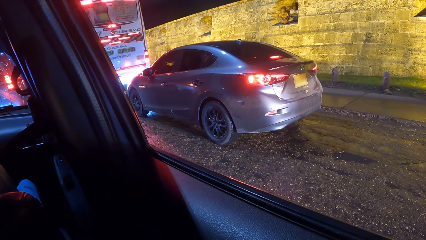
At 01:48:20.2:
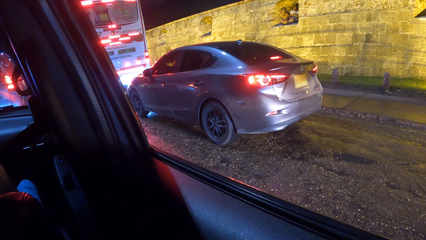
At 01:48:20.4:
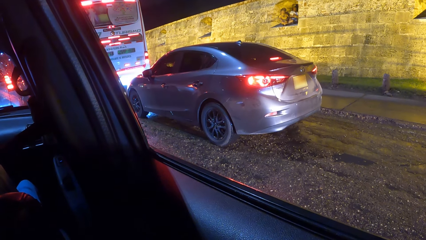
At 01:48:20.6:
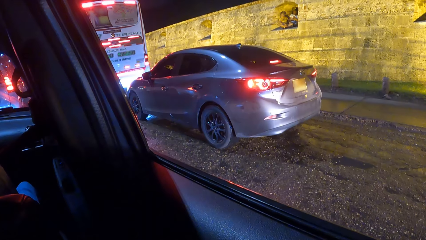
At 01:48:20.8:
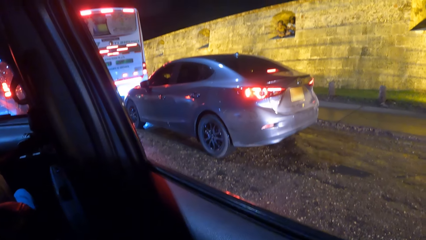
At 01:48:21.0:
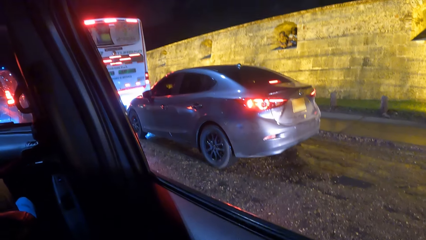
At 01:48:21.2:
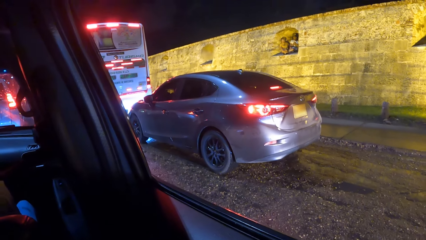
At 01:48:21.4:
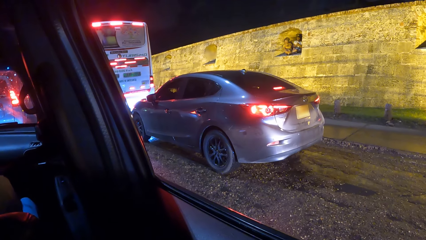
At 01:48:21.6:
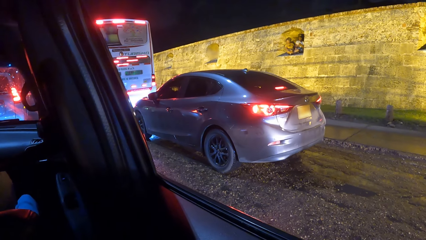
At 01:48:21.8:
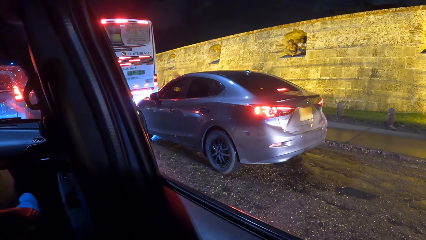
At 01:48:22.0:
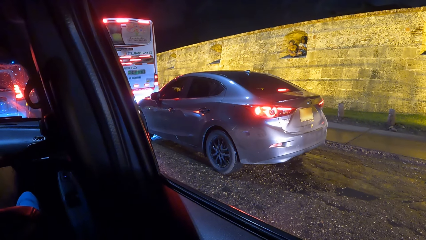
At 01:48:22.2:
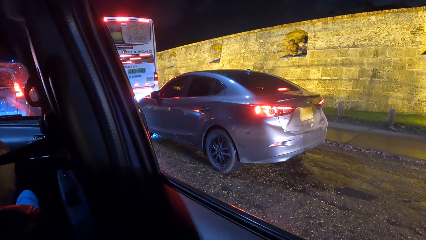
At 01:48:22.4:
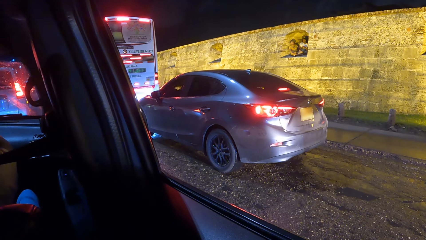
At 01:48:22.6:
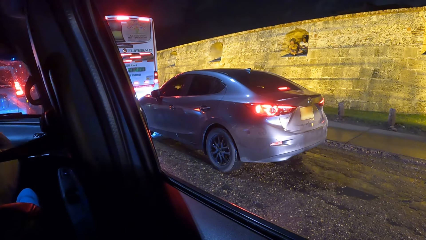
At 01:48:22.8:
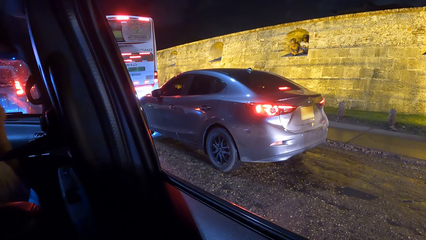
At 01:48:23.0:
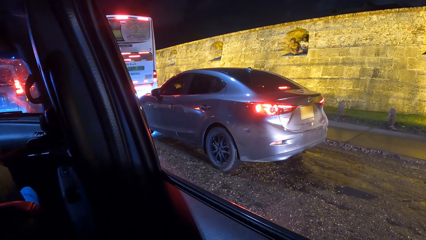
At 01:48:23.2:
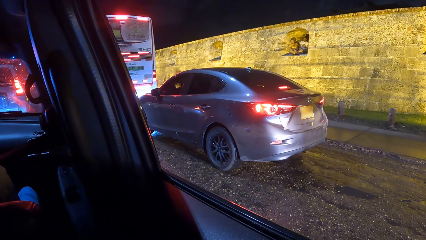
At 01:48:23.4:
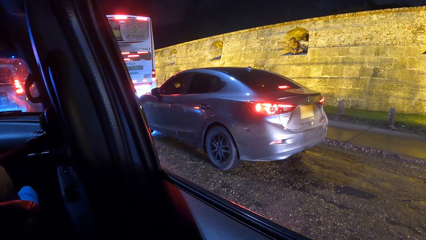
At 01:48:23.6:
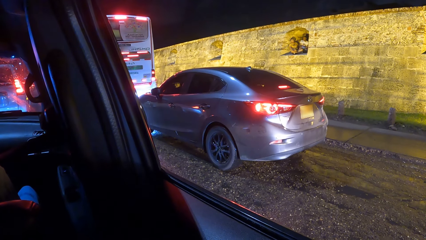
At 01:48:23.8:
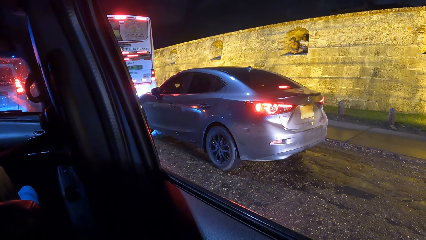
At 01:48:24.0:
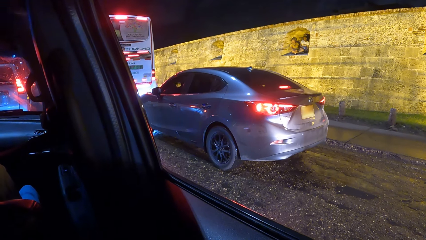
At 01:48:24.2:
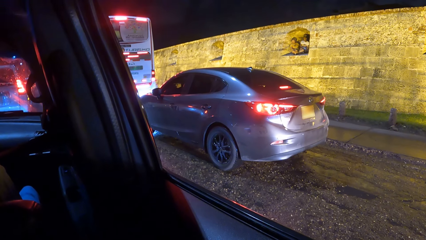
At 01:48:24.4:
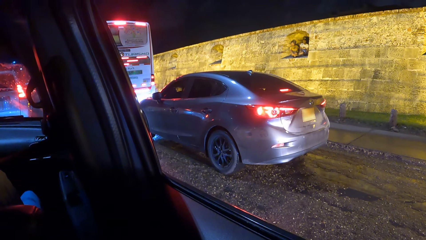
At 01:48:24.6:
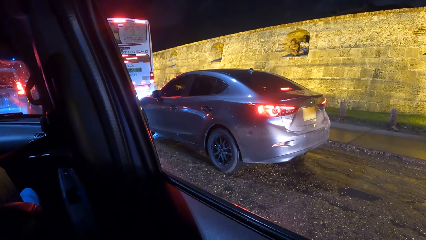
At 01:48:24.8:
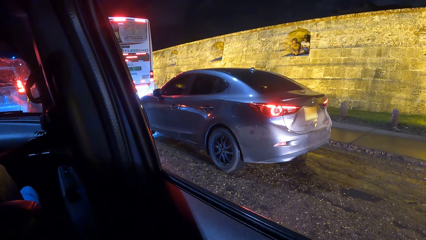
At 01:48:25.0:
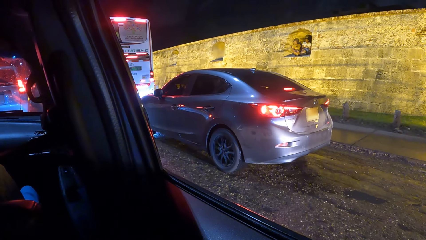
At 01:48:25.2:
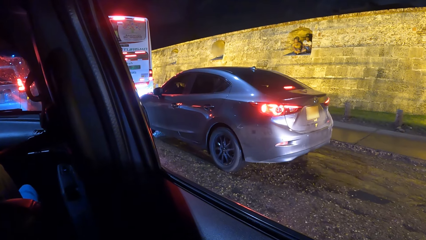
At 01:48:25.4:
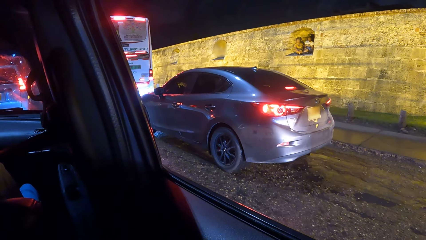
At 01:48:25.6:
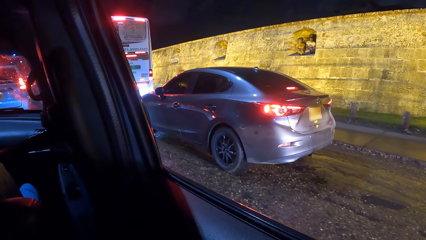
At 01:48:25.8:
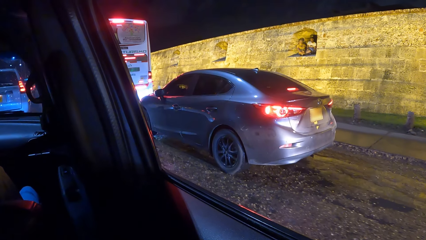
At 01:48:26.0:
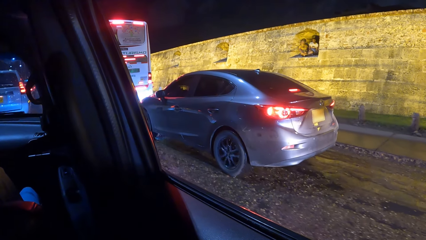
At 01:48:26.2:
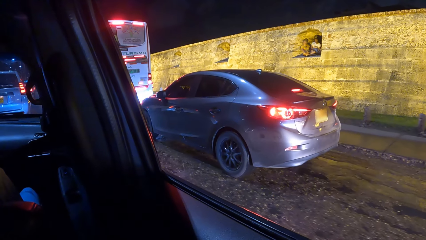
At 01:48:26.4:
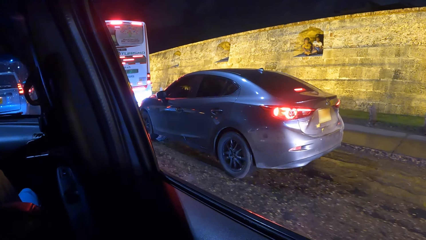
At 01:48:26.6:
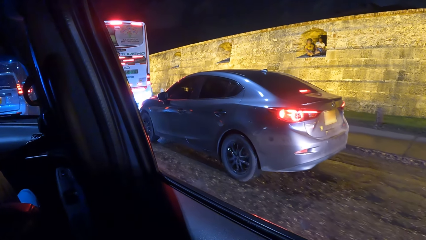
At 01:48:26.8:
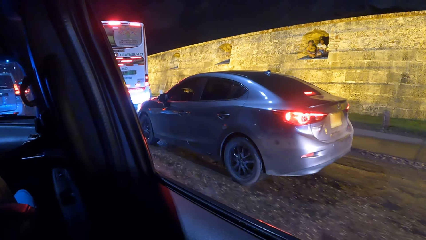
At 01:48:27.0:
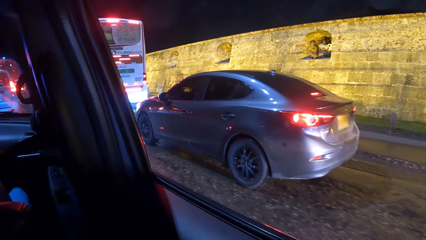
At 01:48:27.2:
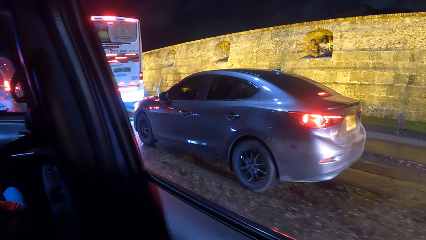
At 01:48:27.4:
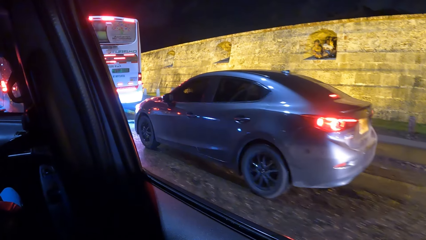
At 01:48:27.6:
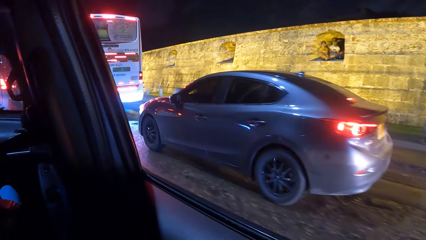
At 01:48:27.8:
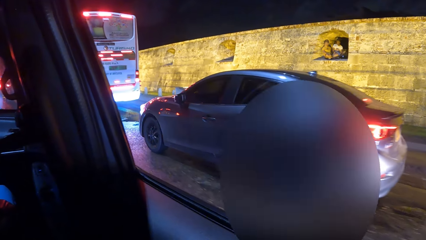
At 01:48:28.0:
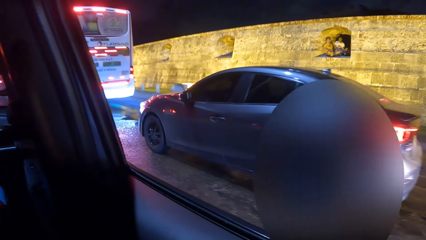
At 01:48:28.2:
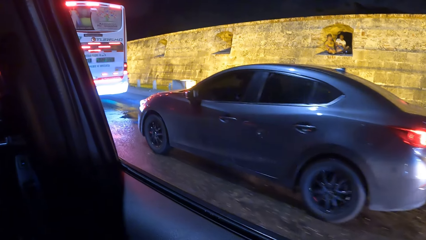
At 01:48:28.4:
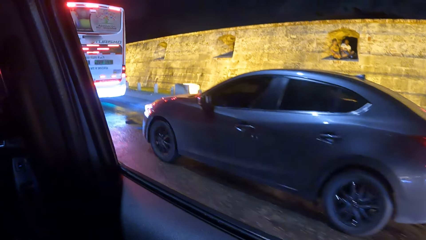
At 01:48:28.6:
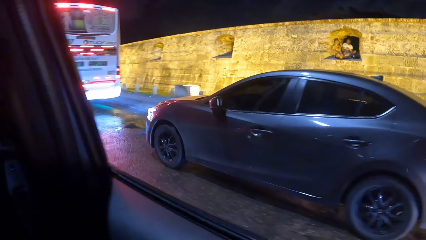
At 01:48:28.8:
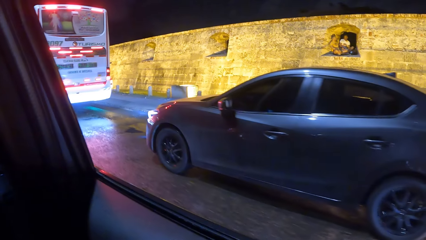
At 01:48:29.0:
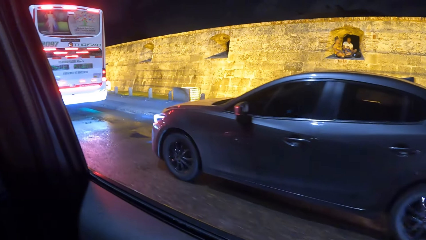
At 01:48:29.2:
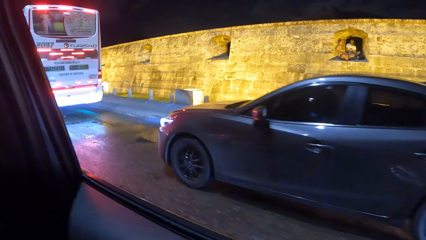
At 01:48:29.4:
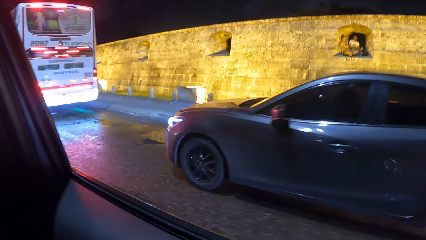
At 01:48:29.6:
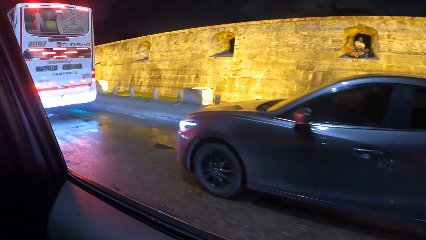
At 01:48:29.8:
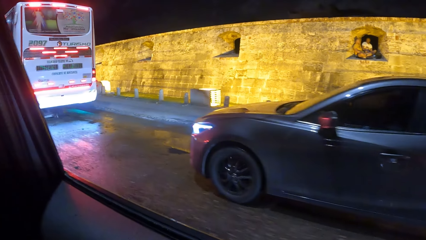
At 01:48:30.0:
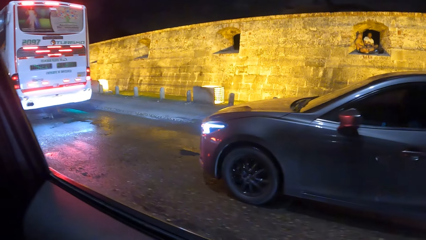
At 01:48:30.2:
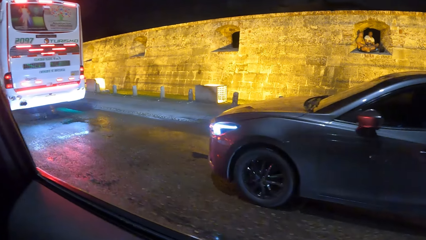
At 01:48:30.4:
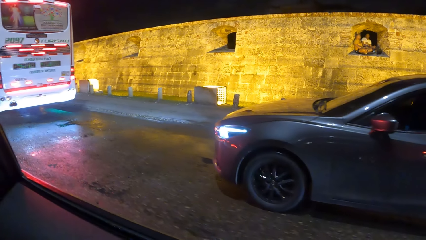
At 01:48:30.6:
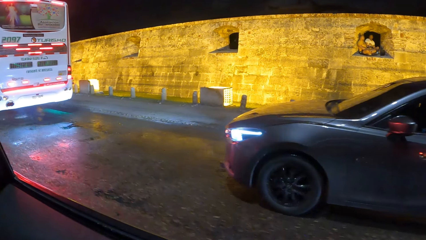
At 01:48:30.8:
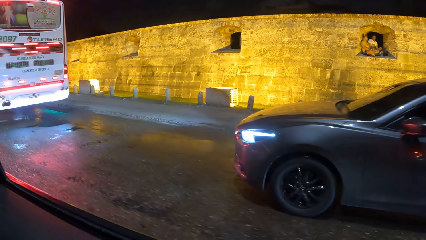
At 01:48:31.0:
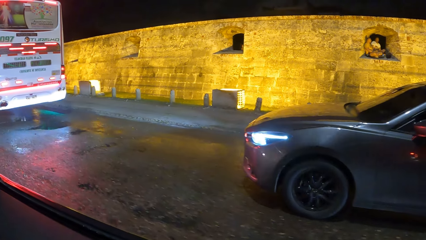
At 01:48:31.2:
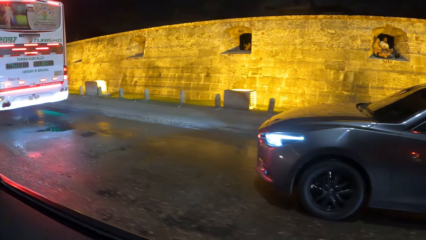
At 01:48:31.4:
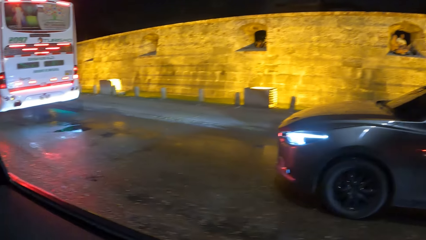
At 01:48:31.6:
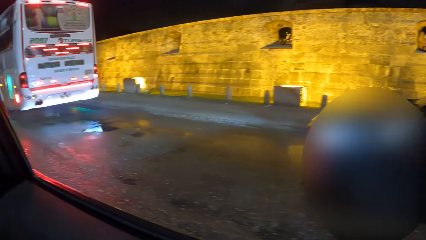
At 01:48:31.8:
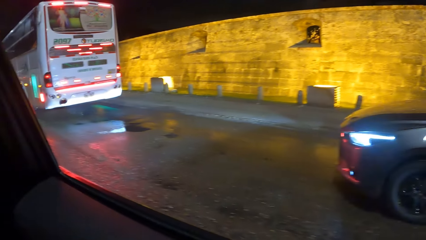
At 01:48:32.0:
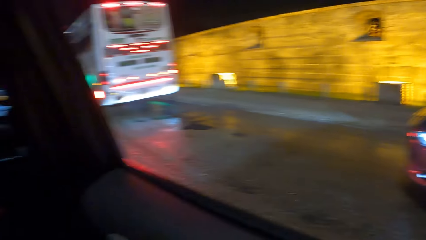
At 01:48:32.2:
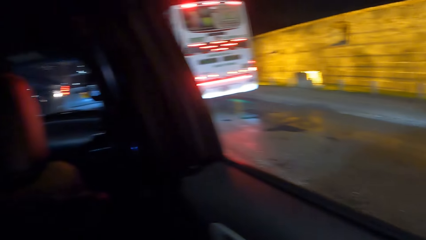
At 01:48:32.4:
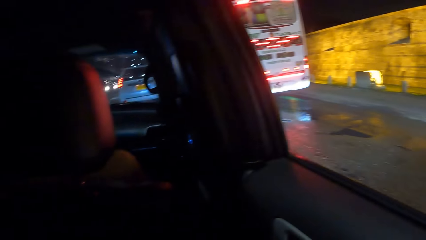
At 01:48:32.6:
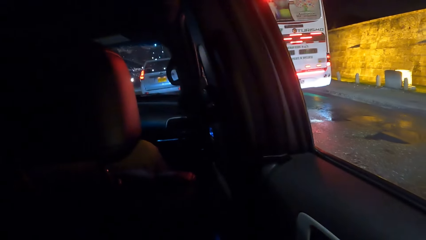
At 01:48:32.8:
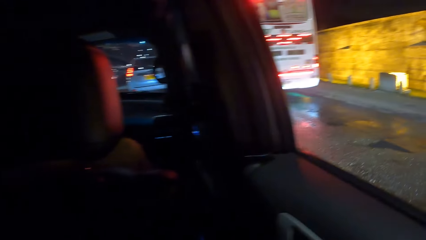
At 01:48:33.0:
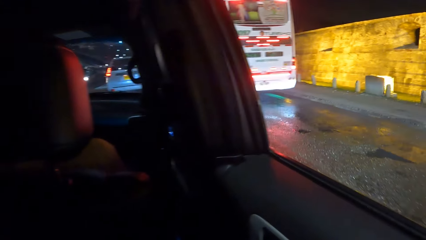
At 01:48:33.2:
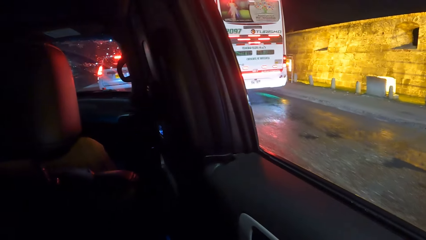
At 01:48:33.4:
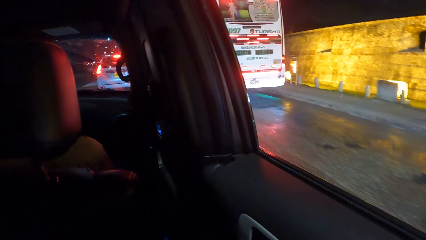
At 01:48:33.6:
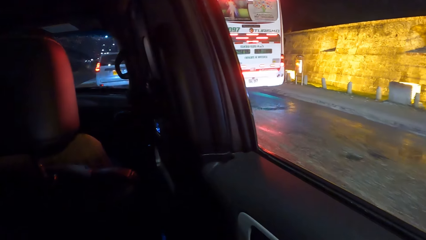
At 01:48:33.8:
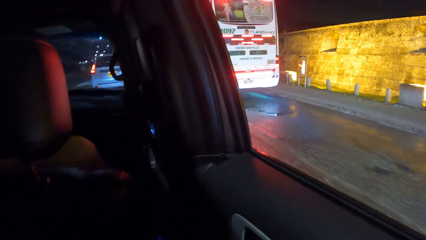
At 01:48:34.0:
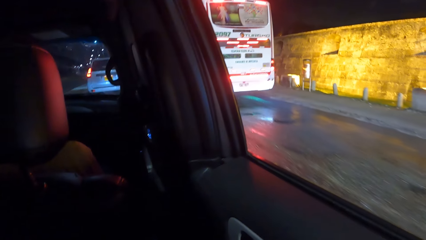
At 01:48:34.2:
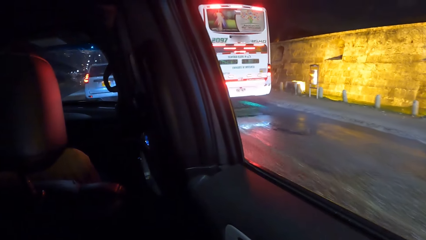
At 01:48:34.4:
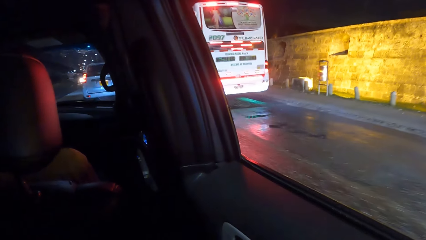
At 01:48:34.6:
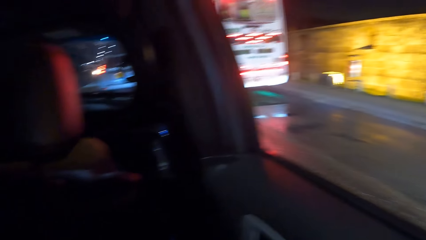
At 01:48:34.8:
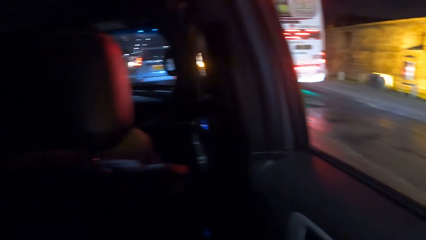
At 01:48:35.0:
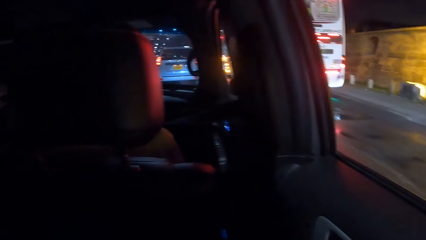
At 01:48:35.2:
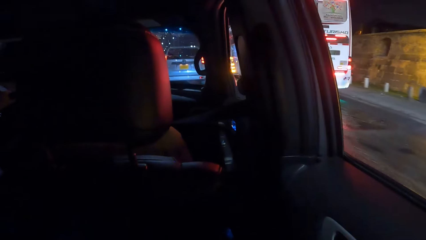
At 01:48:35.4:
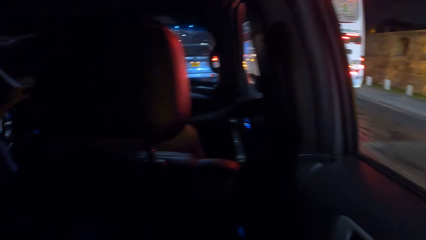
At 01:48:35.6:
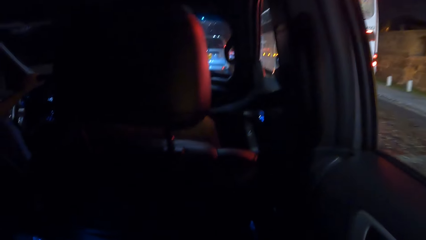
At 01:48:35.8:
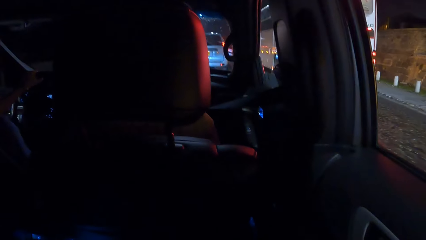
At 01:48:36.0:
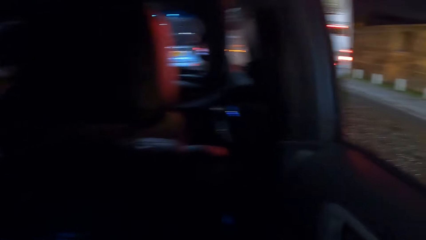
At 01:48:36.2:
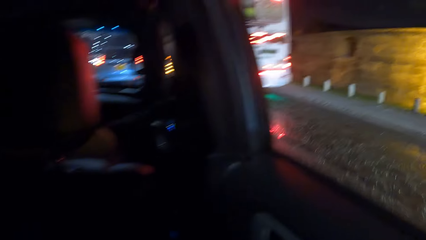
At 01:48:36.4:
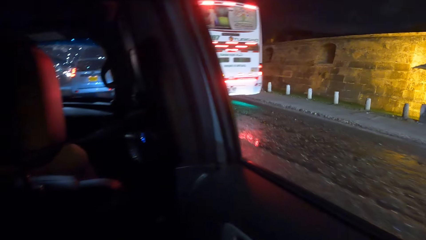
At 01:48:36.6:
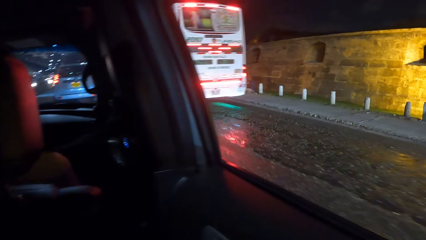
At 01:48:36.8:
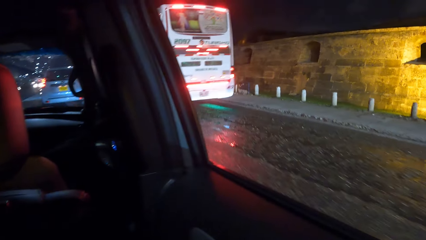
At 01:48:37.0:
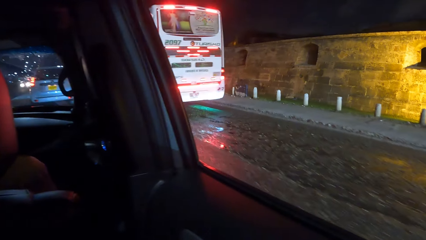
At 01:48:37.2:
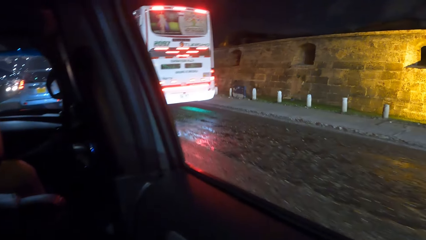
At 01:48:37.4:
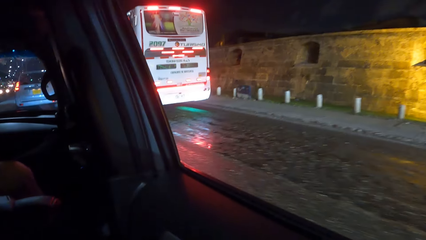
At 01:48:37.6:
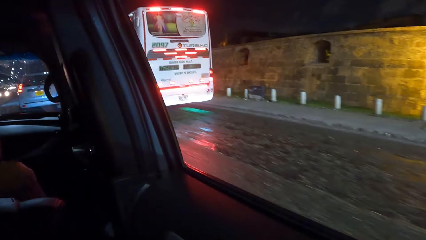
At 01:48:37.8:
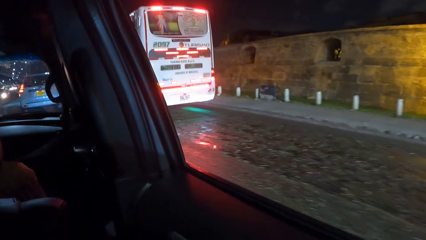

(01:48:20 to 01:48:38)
A person drives the car. A man and a lady sit inside an arch on a wall. The camera wearer looks inside the car. Another man drives the car.
